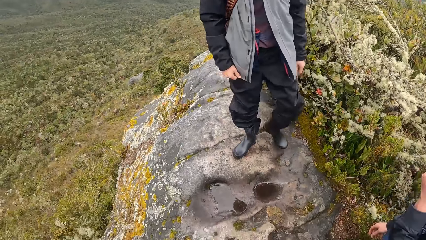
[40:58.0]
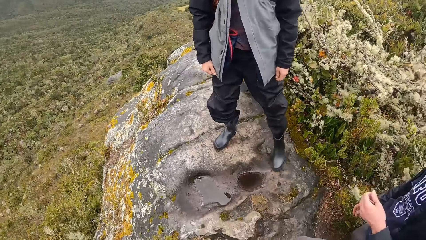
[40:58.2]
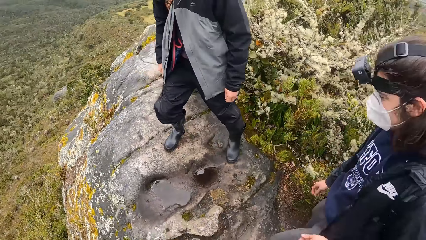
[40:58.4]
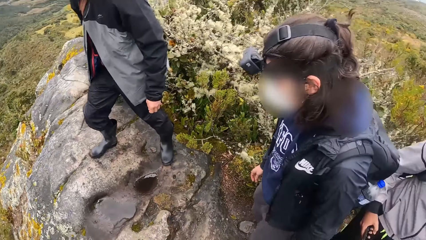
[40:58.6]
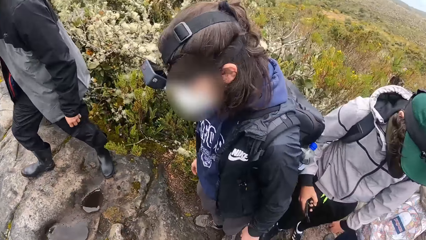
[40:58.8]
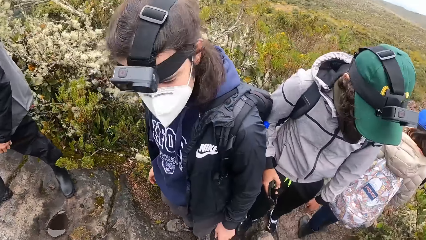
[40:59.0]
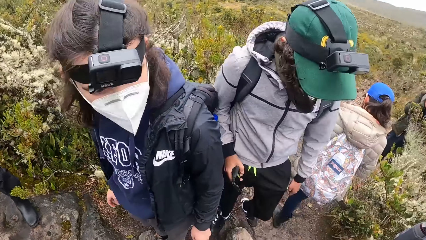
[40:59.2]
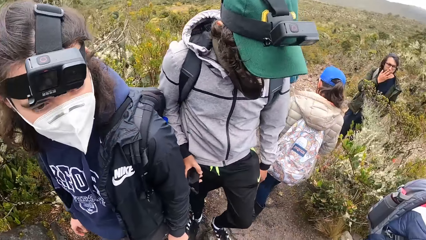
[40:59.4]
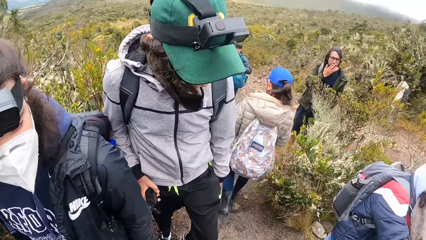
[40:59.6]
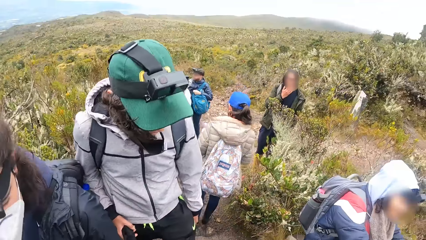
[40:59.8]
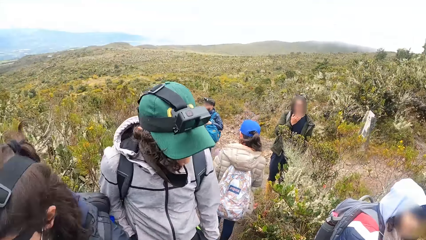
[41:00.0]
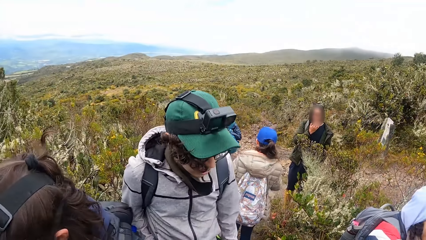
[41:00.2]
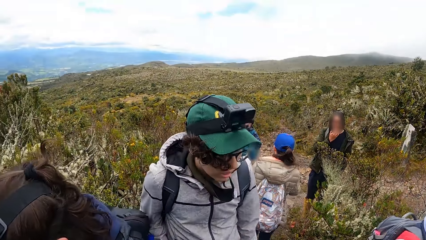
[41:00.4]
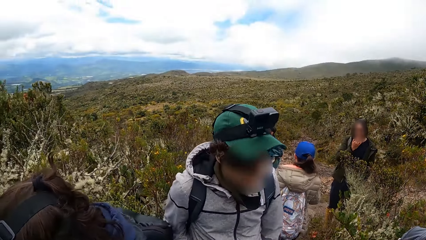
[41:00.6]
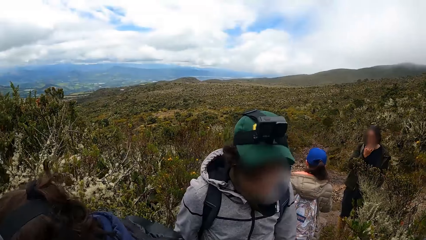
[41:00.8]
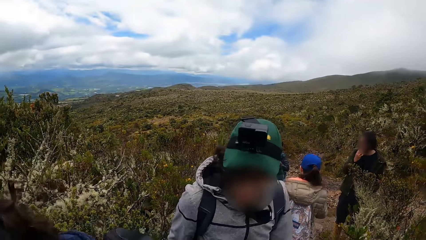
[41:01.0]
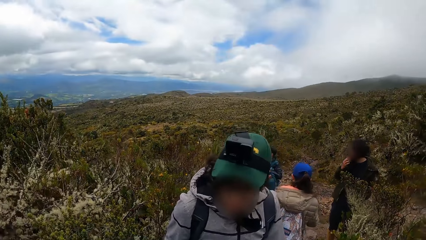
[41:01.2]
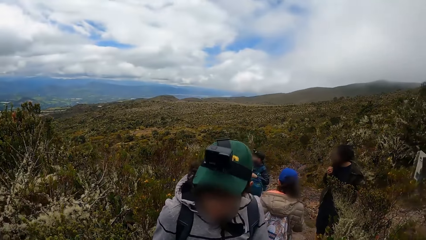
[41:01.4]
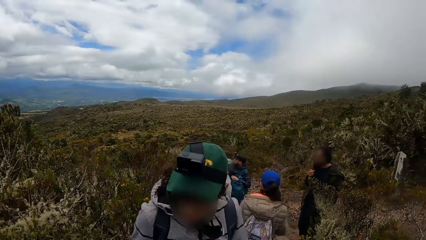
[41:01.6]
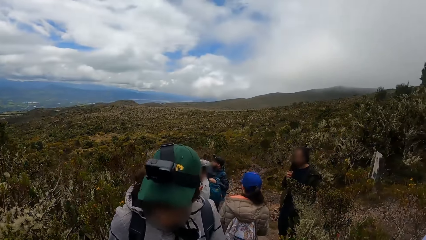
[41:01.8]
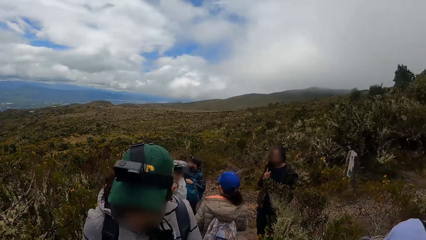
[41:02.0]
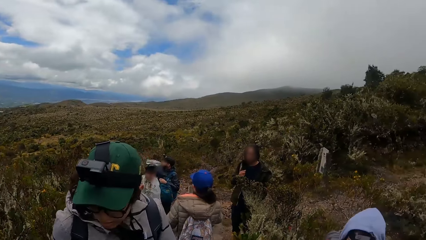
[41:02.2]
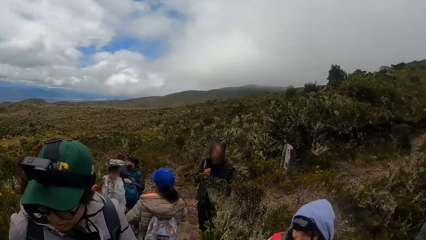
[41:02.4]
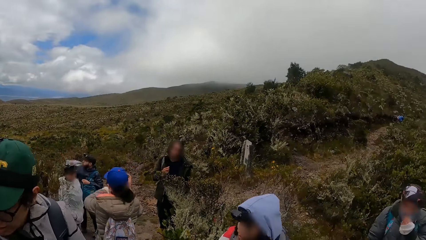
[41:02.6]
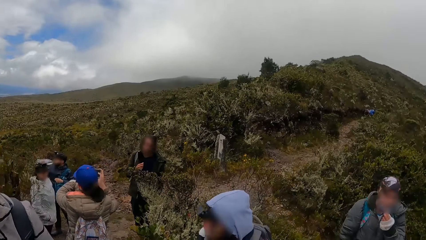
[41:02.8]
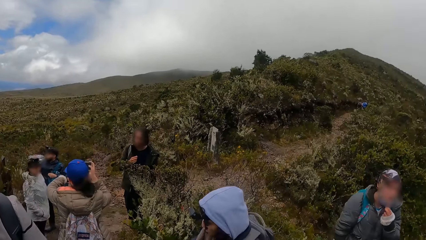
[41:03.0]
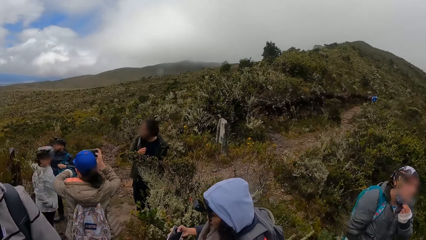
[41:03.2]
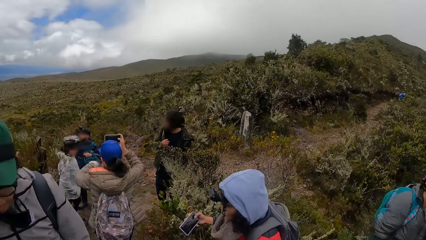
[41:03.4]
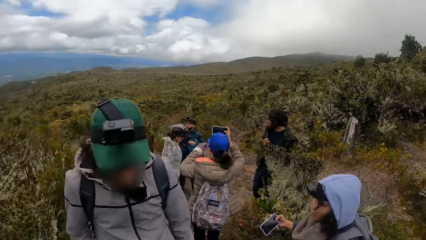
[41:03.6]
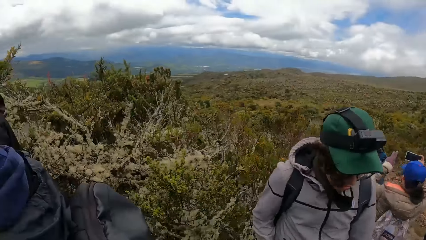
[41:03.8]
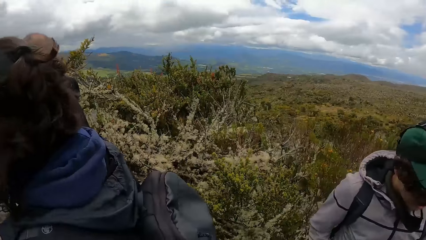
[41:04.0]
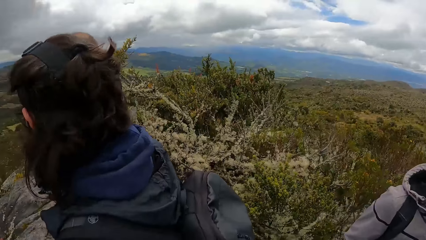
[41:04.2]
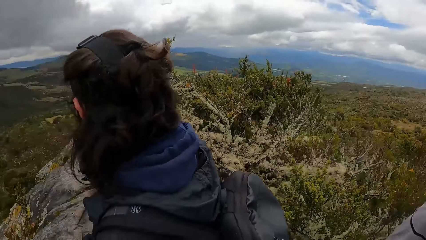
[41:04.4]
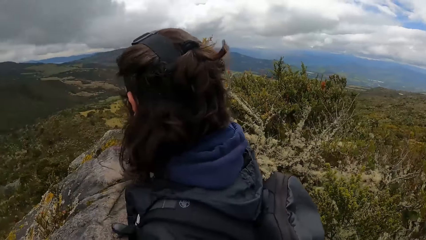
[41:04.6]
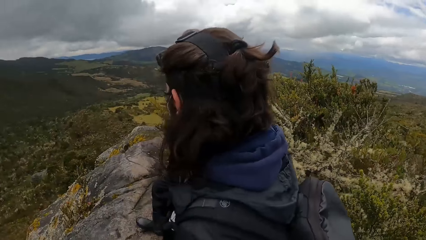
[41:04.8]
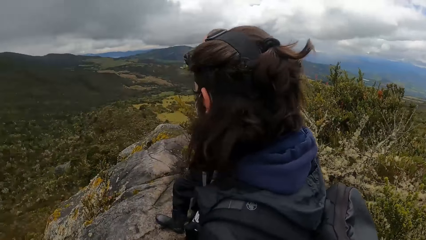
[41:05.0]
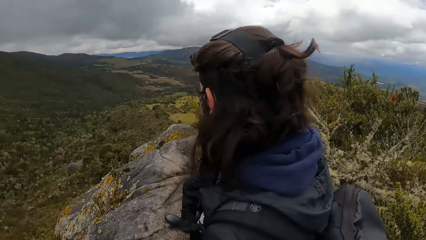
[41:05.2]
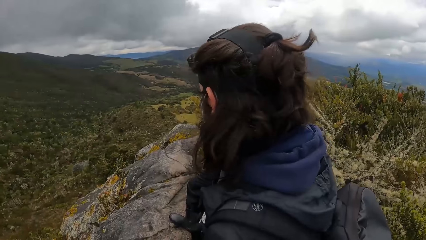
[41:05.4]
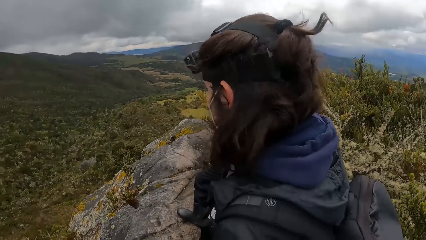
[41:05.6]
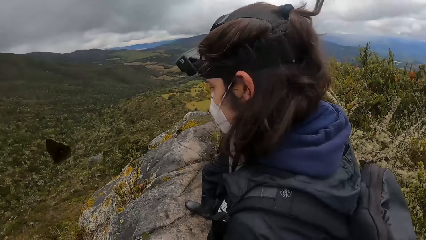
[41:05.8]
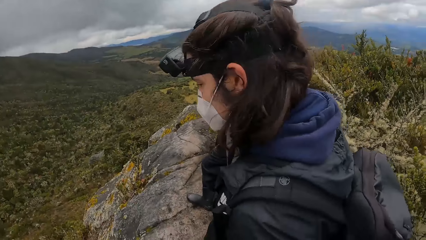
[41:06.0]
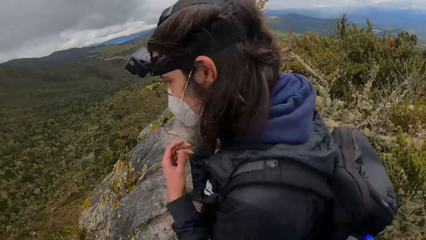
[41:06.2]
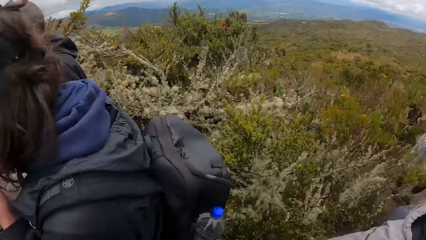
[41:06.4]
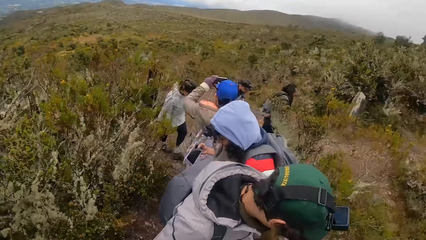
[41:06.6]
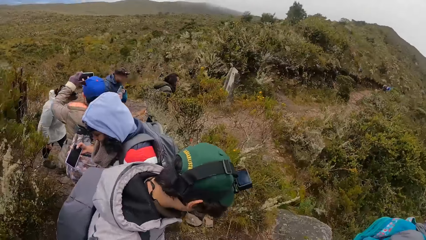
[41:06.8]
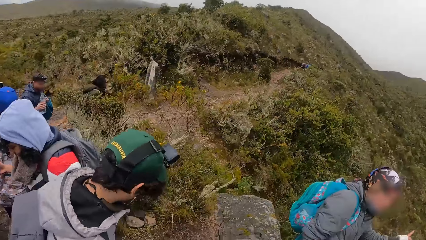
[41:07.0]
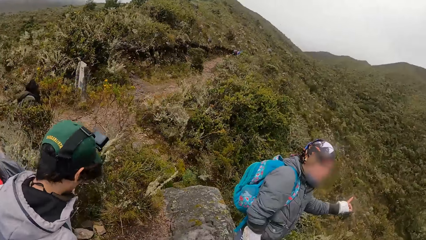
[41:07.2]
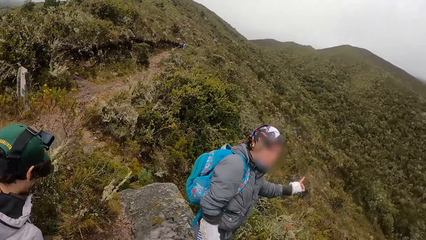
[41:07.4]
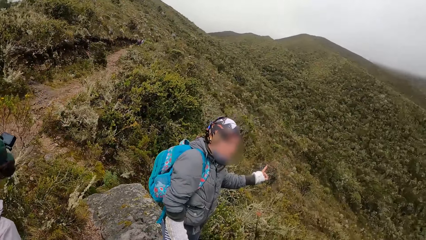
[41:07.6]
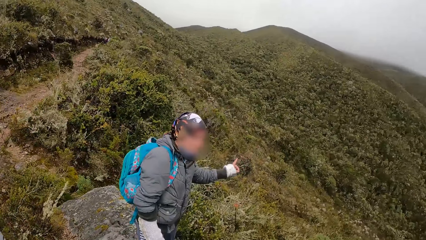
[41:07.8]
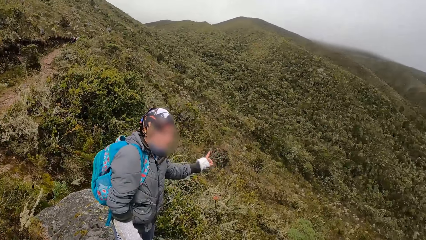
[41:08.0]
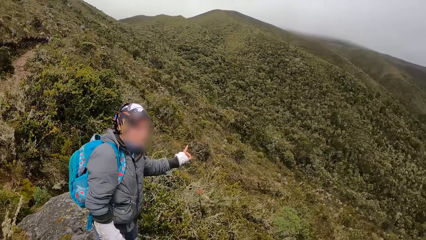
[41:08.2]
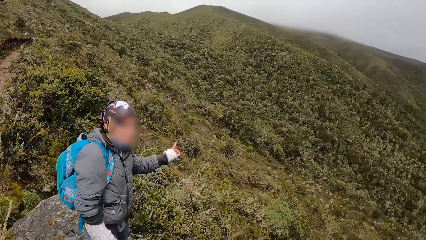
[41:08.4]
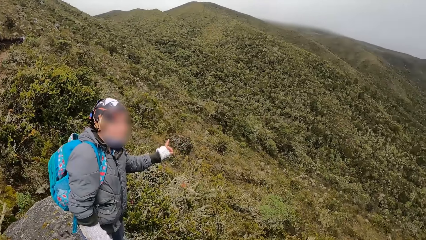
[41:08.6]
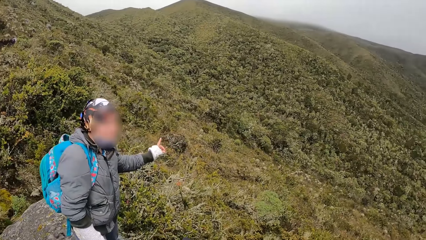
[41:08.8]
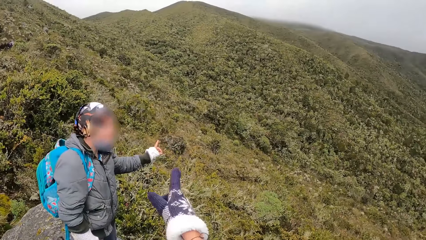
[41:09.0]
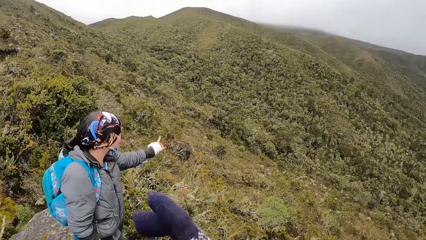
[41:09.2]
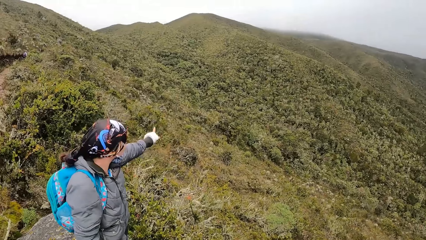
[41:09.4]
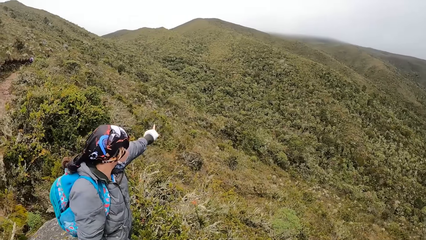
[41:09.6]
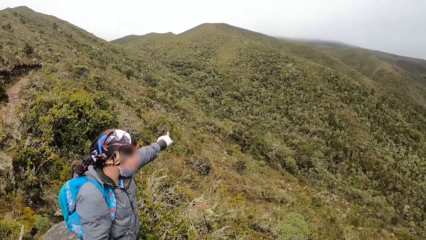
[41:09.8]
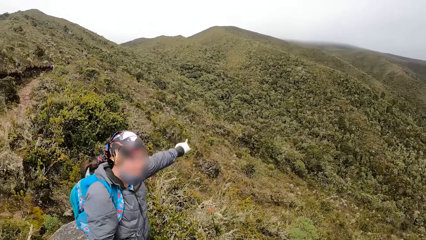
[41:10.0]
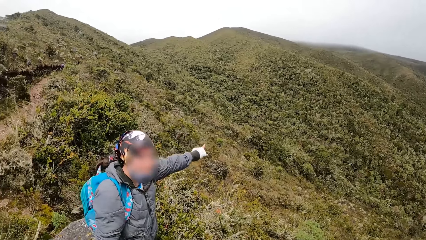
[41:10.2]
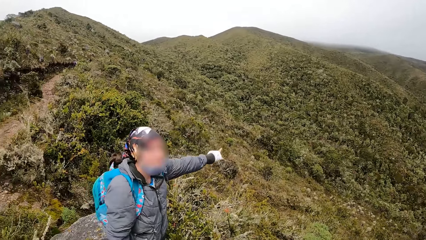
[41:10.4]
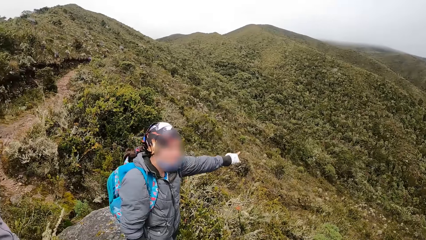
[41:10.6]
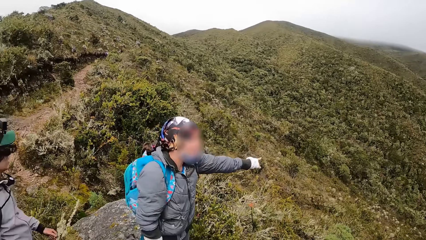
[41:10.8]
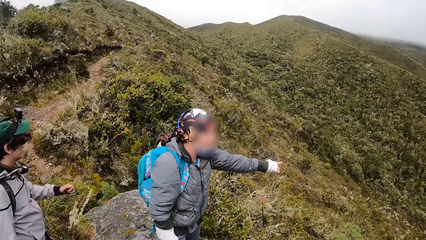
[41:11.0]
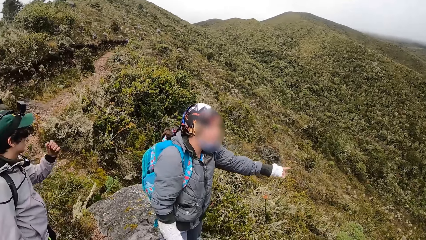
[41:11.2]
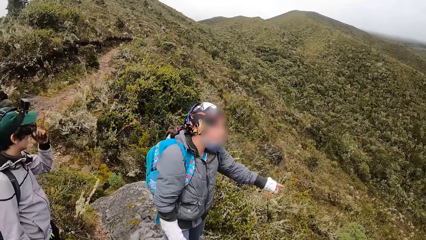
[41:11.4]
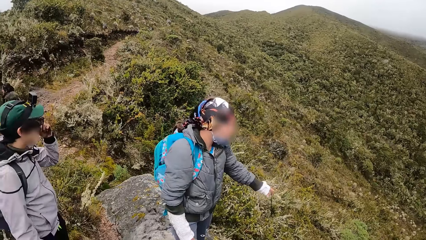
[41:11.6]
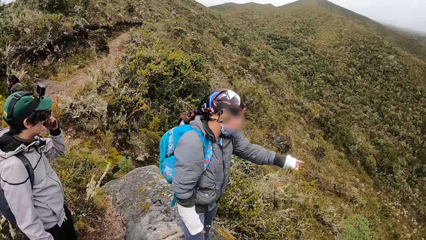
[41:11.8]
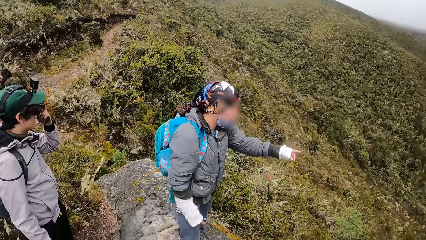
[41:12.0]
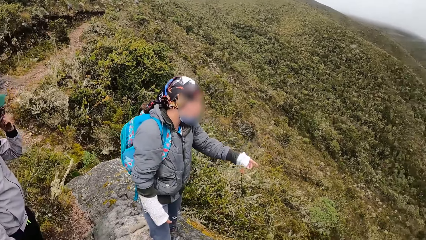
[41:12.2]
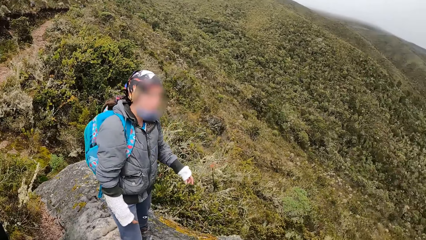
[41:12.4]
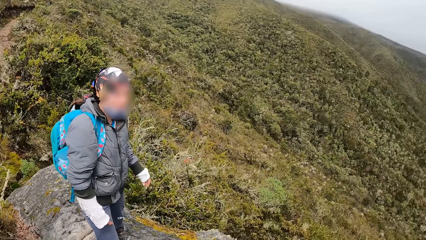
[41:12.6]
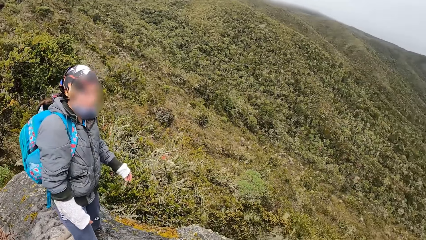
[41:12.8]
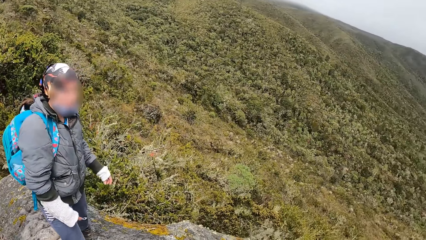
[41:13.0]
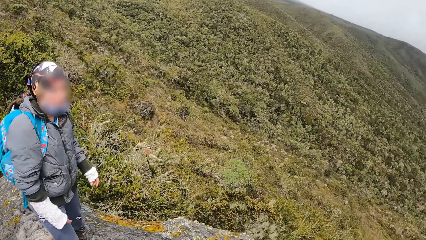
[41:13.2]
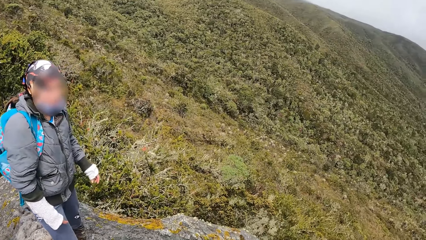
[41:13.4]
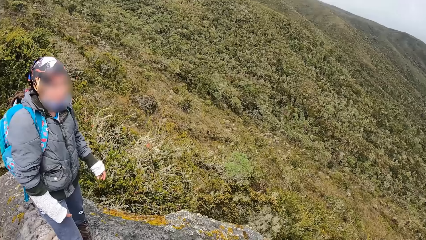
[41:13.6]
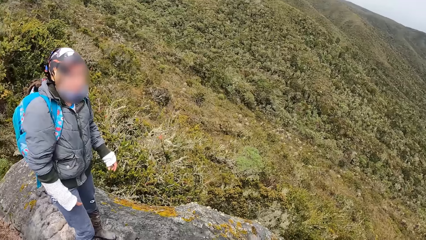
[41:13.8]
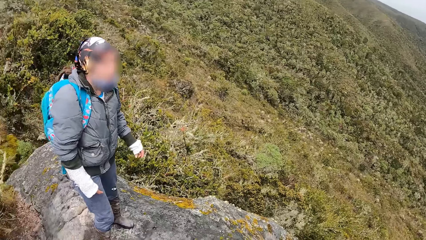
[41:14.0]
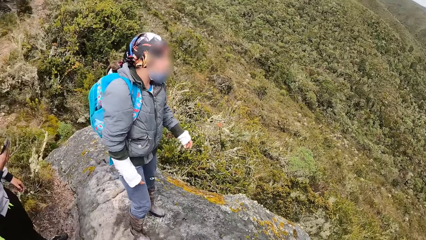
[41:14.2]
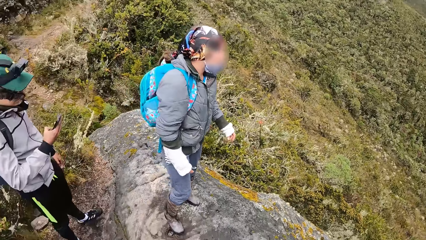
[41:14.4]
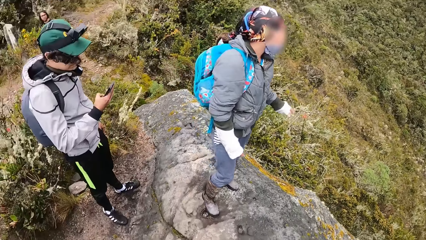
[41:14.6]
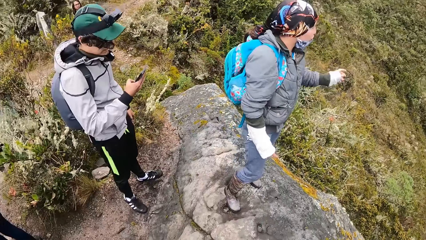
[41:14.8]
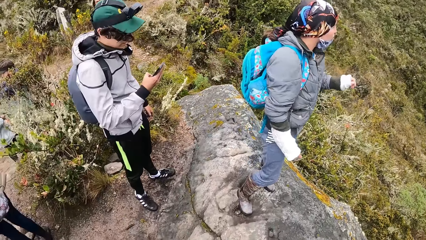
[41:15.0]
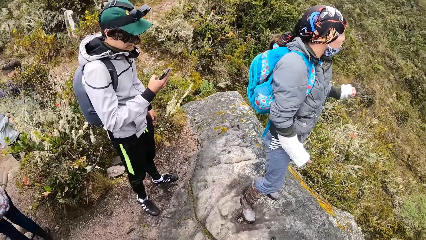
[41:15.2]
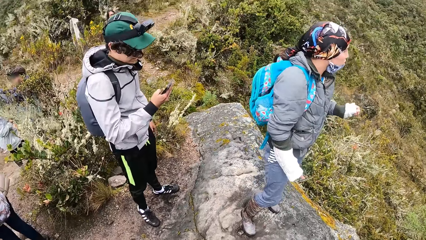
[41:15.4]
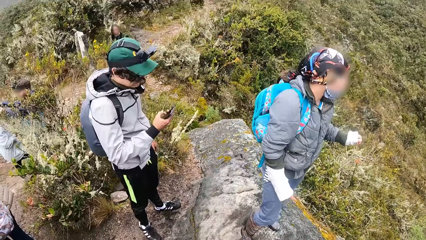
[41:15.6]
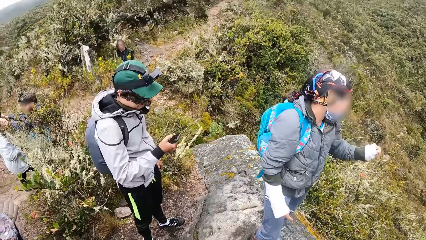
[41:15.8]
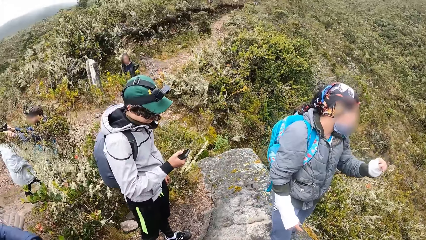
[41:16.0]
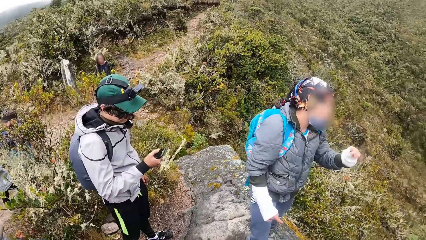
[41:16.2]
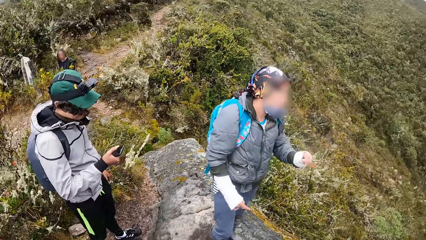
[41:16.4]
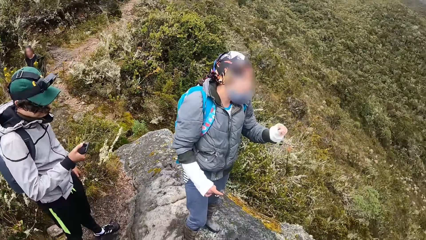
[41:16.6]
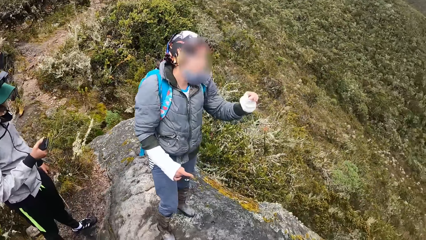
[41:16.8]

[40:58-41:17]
The camera wearer talks to a woman with gestures.
